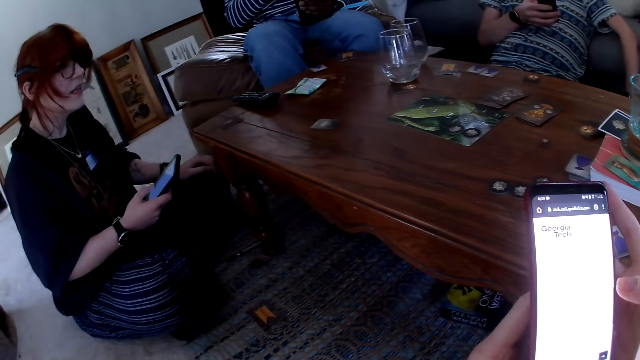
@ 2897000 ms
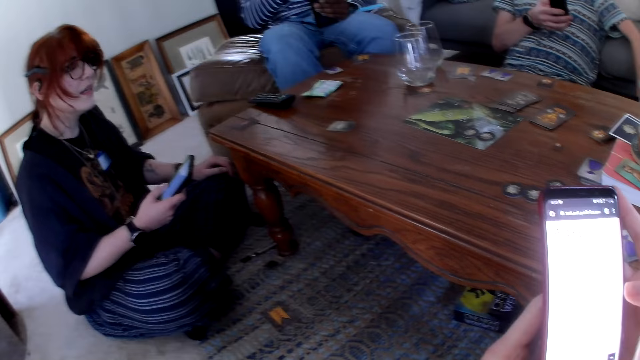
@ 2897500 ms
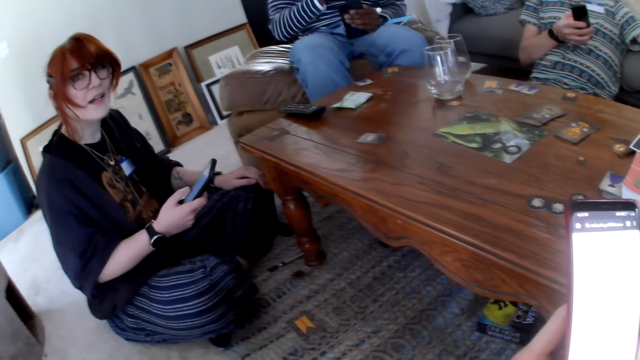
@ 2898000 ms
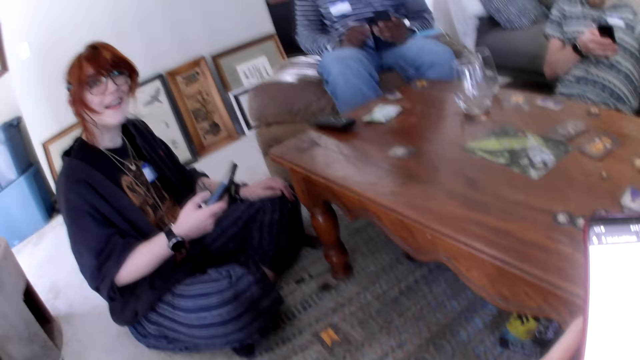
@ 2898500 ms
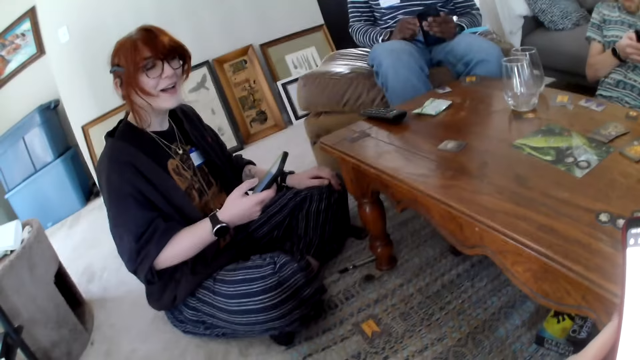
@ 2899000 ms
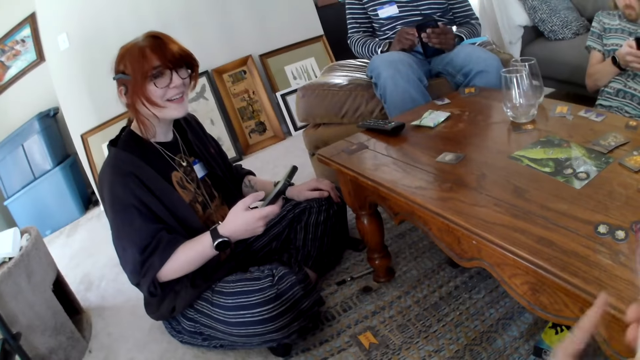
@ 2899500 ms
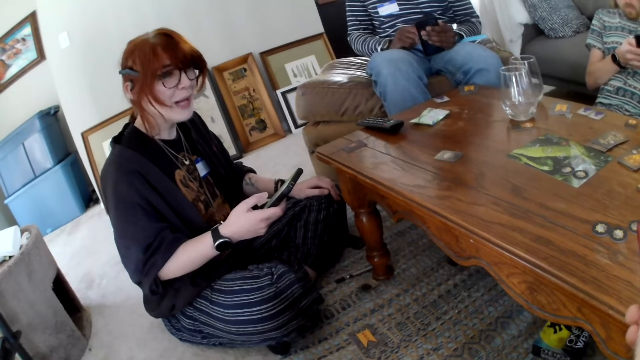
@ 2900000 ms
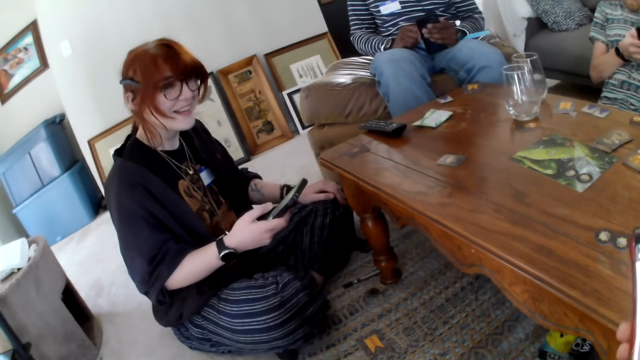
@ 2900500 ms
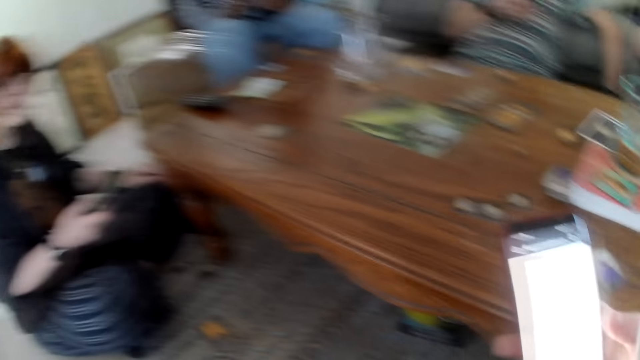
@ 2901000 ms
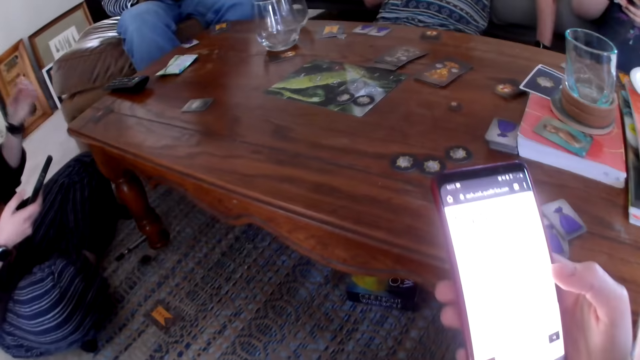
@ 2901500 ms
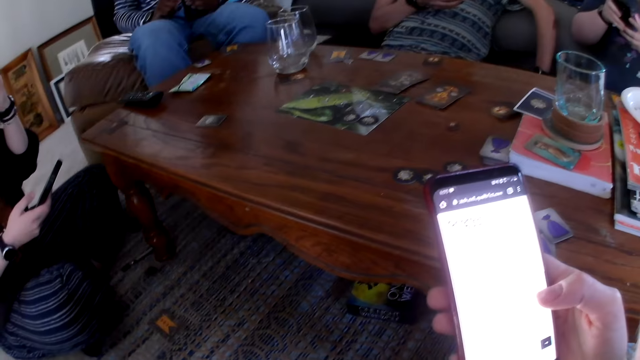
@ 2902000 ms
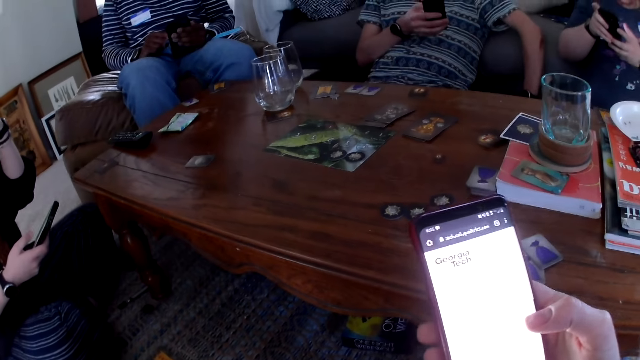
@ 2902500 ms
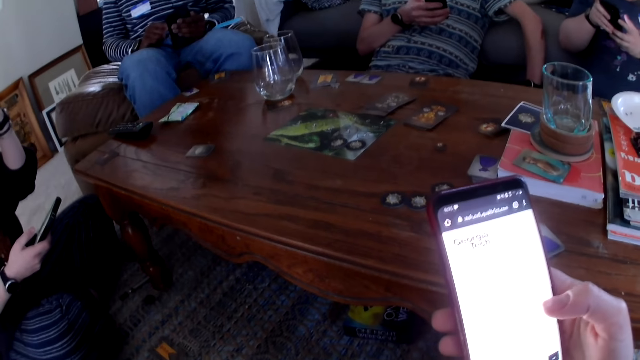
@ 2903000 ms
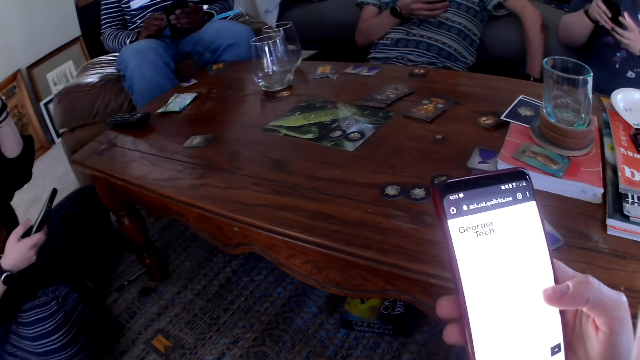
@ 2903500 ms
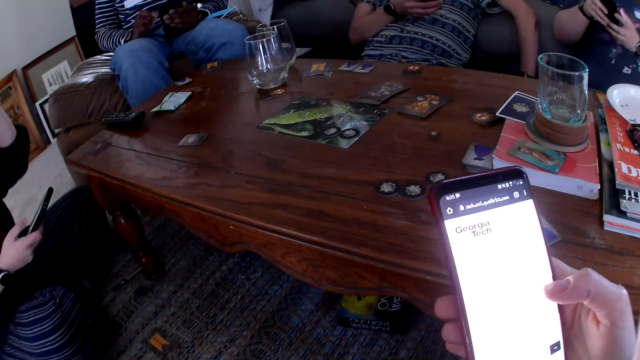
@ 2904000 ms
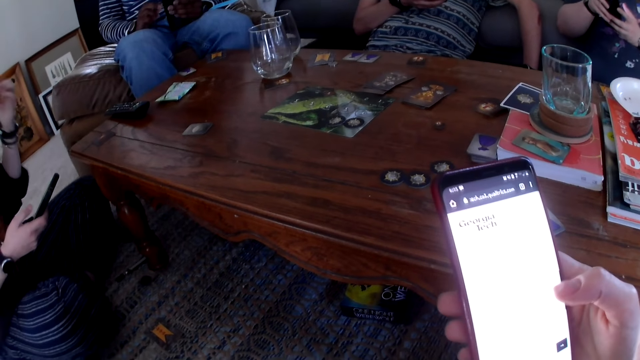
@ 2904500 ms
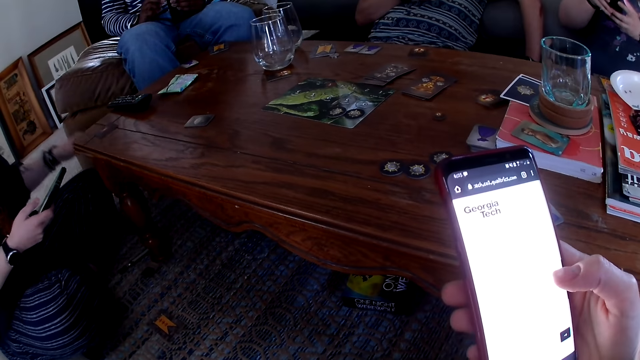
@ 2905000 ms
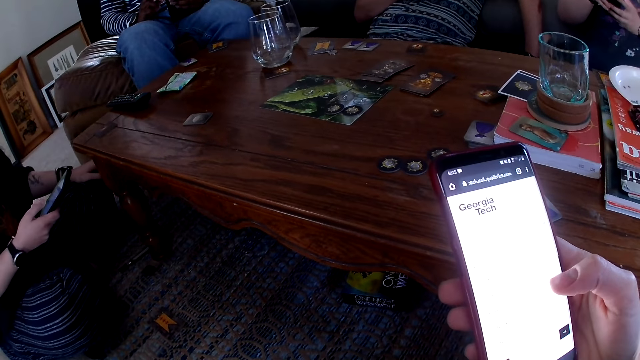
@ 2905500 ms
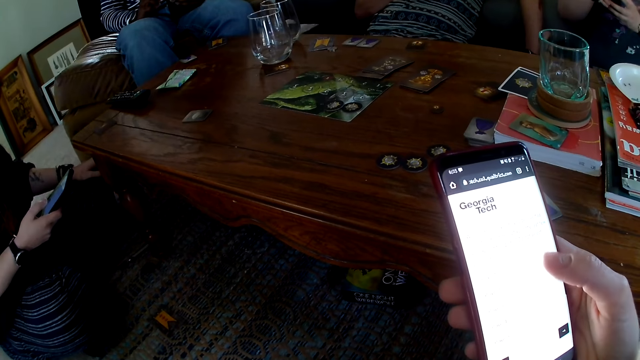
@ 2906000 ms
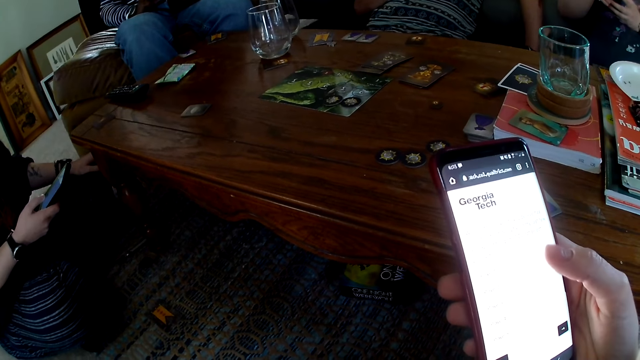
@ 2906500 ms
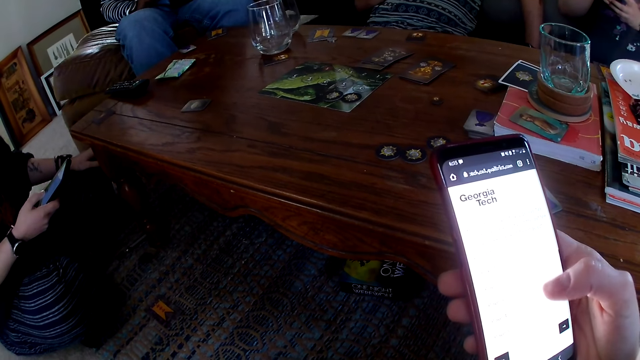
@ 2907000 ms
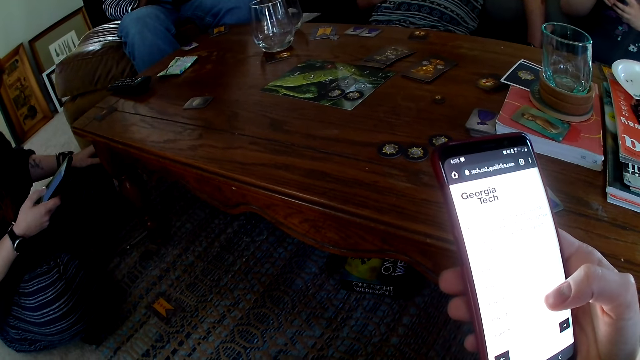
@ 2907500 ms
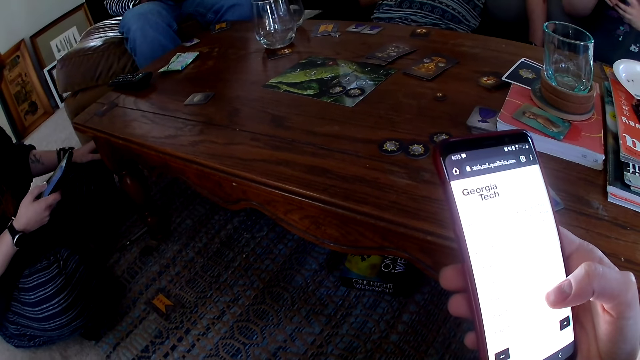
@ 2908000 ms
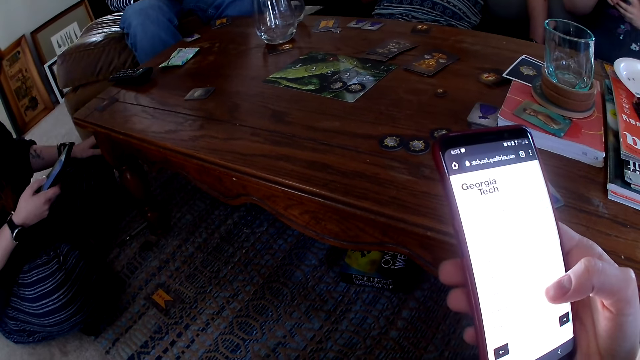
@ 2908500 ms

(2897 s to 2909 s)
A person scrolls the phone. The camera wearer scrolls the phone.

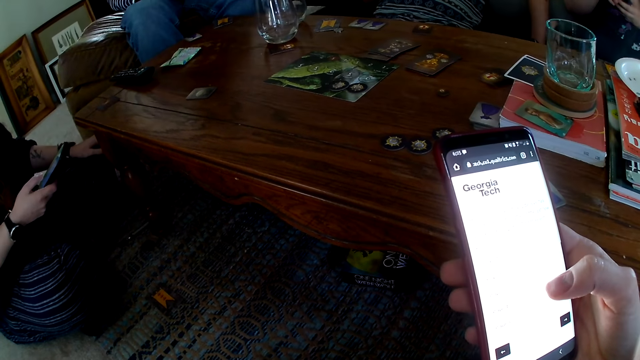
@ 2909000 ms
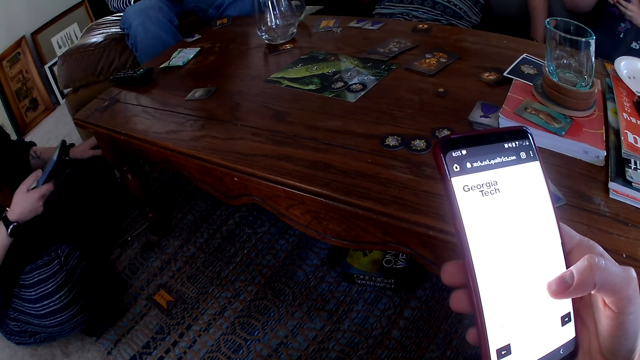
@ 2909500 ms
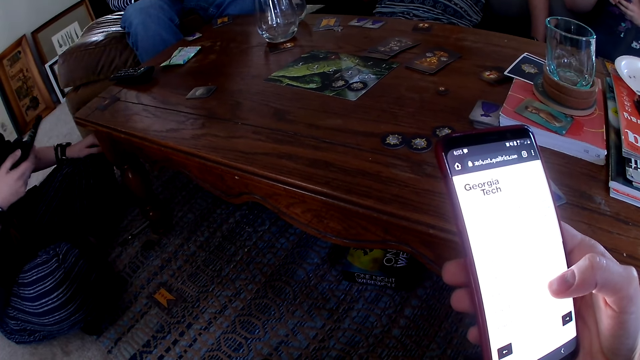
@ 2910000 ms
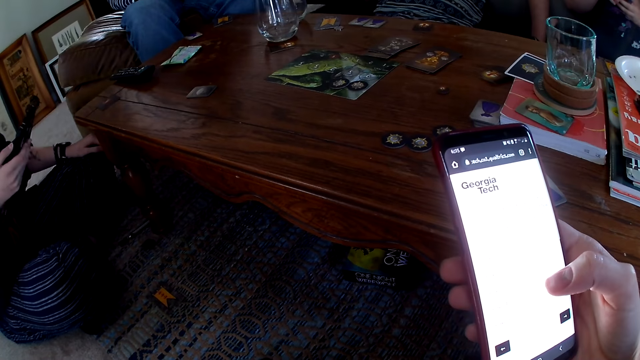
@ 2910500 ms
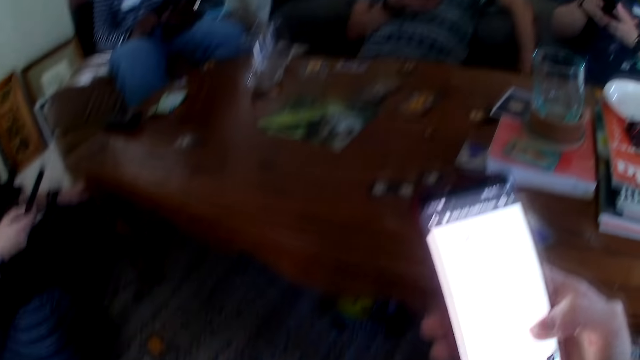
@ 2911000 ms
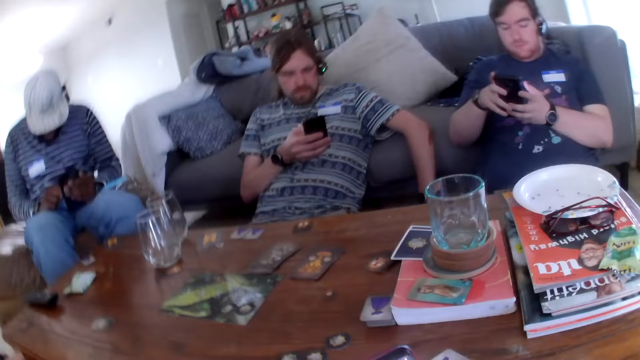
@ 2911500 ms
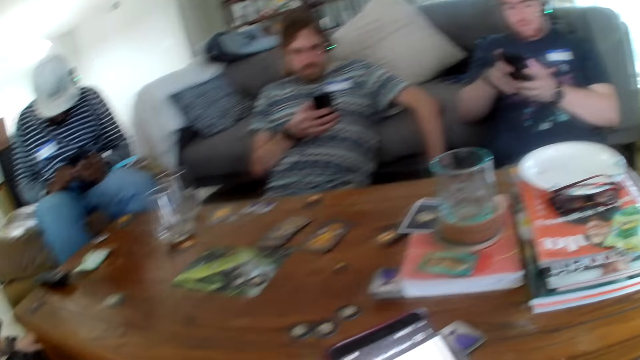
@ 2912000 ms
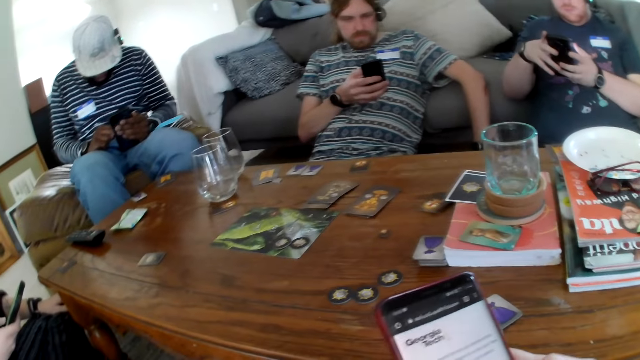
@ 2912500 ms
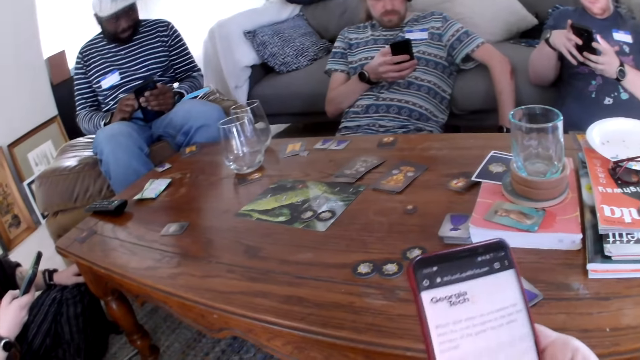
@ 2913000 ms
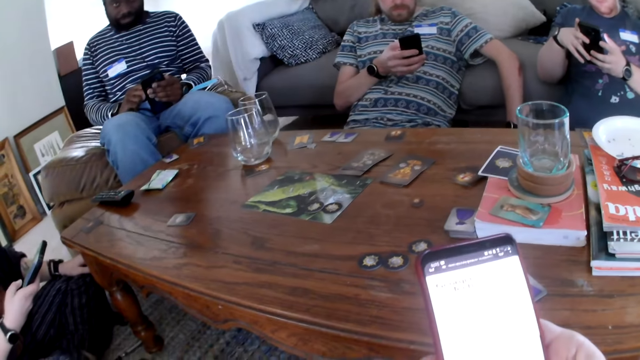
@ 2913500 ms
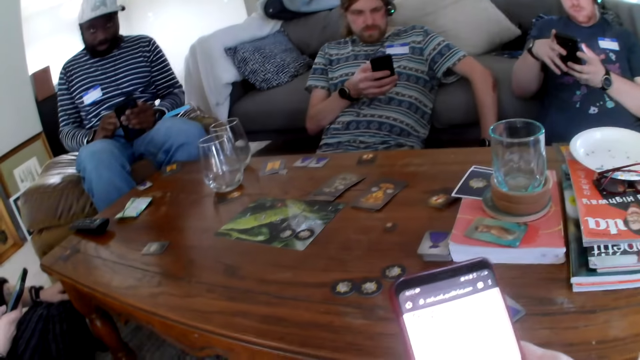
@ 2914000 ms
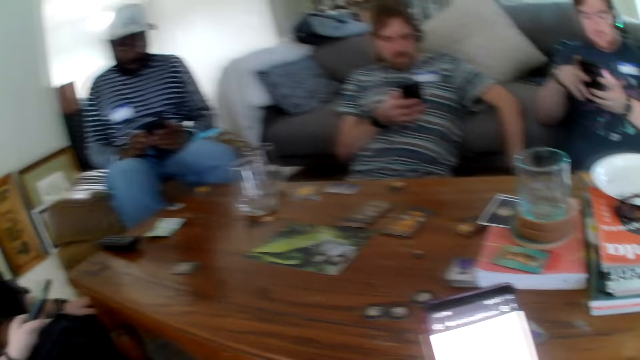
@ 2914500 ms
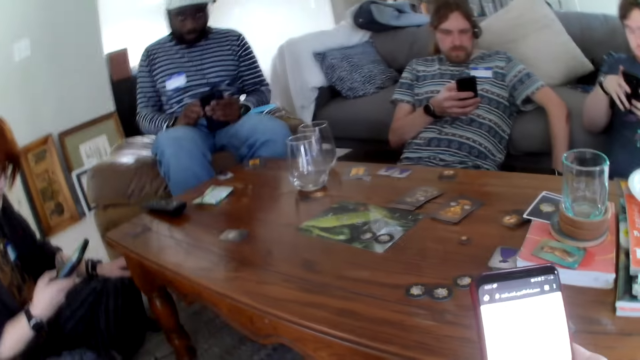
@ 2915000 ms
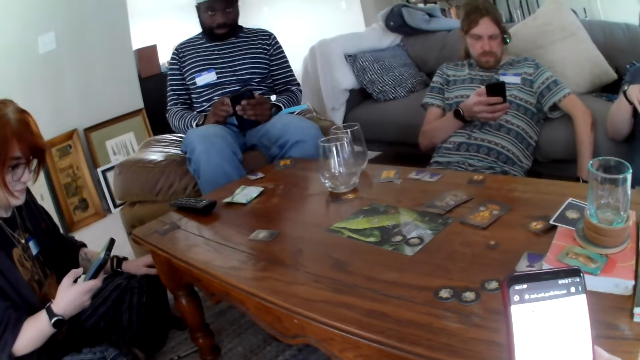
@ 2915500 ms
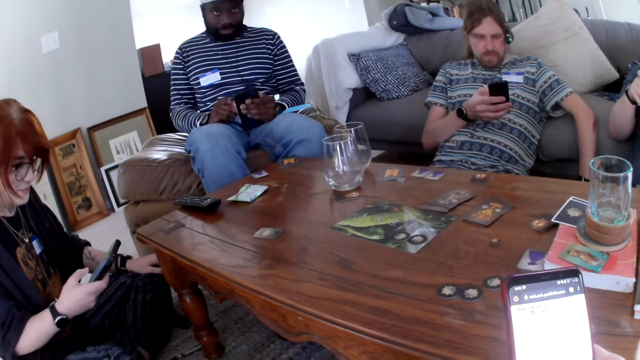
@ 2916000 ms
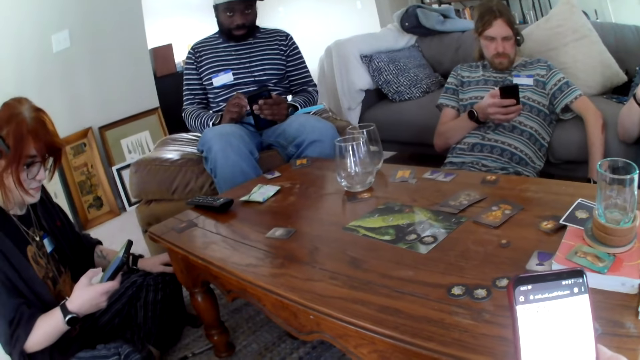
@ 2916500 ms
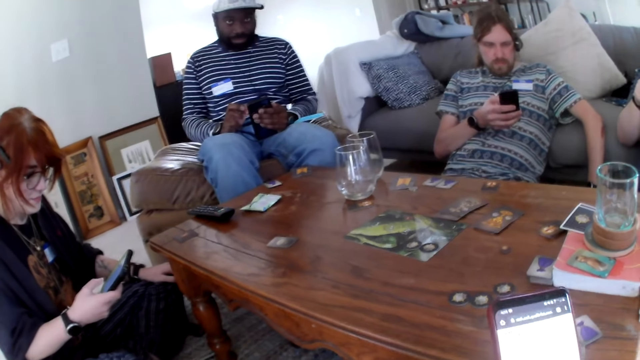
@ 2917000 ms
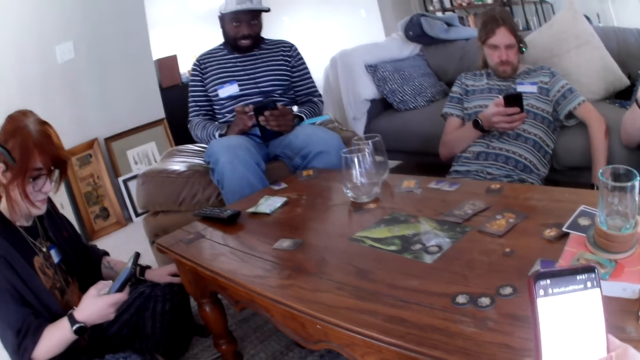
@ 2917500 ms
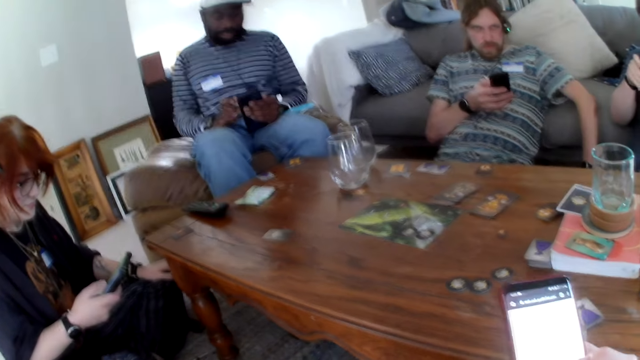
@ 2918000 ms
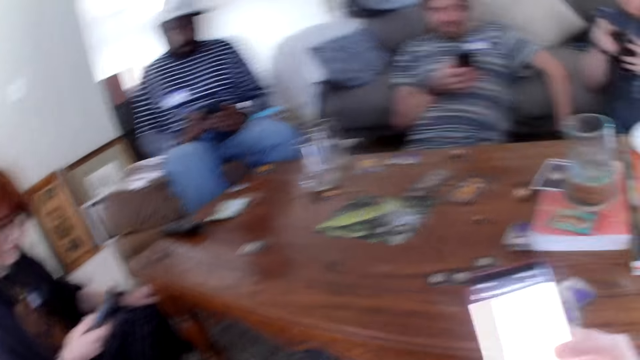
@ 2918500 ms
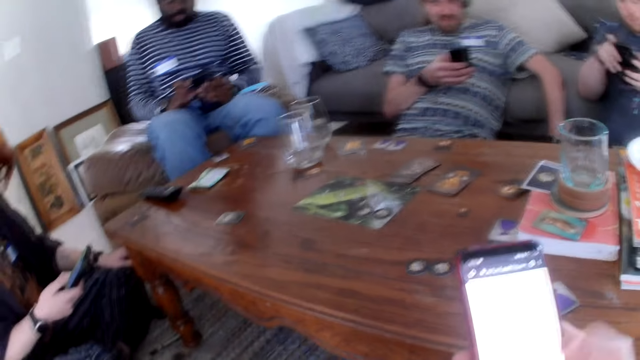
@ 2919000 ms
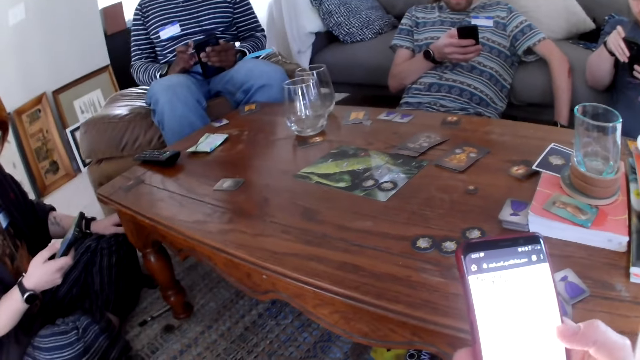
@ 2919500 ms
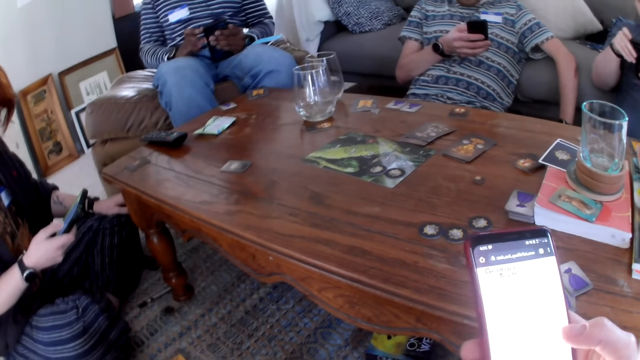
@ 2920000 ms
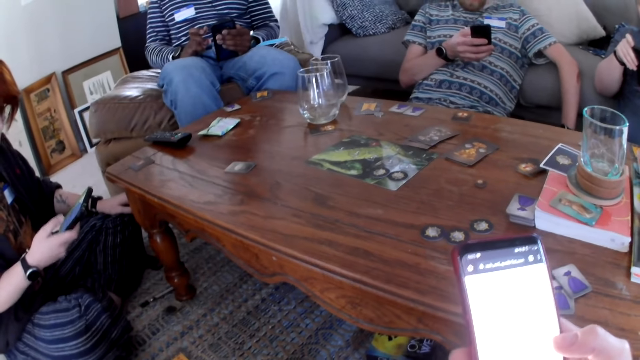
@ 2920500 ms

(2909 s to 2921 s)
A person scrolls the phone. Another person scrolls the phone.
